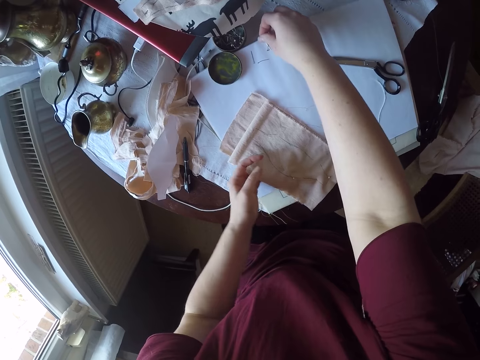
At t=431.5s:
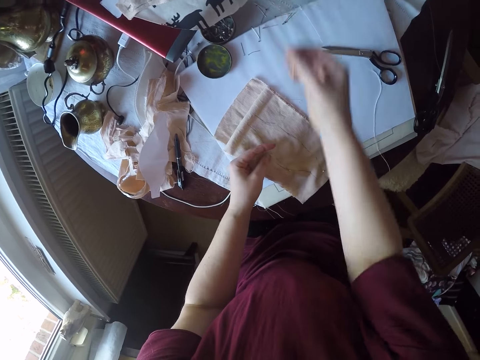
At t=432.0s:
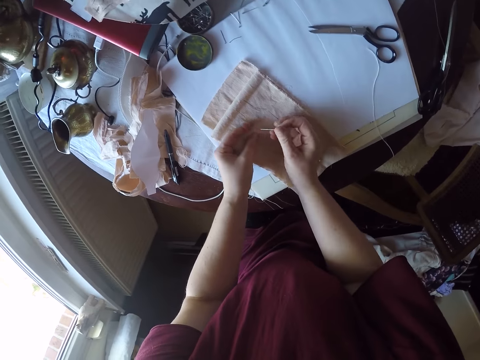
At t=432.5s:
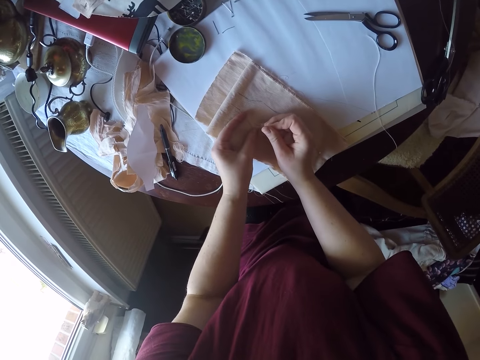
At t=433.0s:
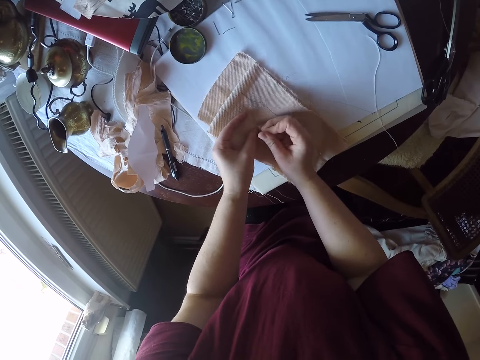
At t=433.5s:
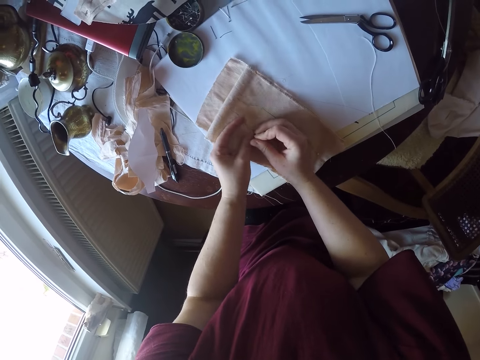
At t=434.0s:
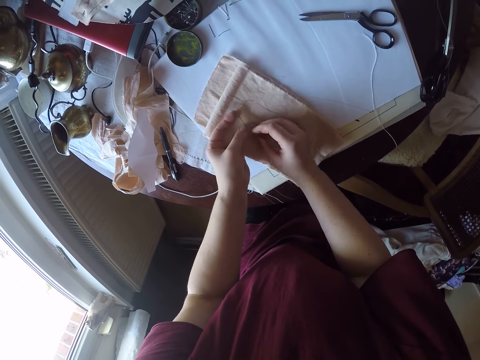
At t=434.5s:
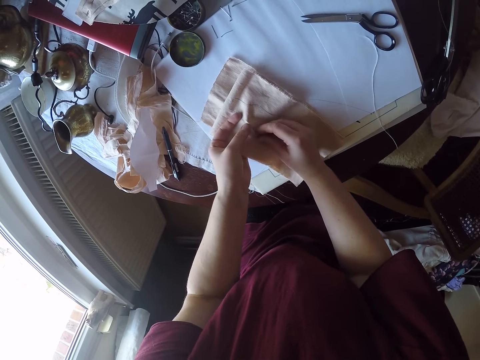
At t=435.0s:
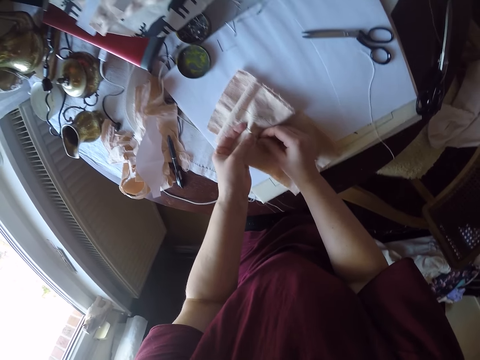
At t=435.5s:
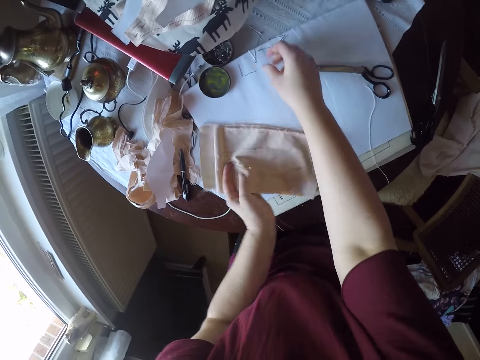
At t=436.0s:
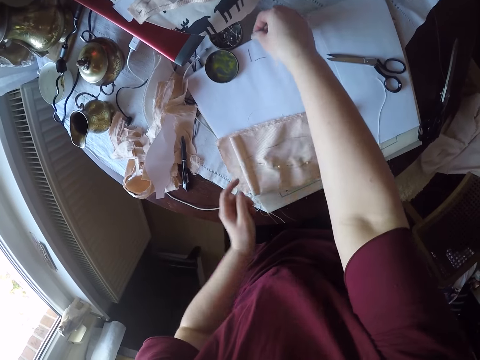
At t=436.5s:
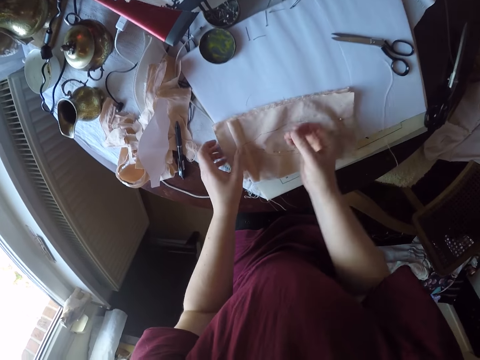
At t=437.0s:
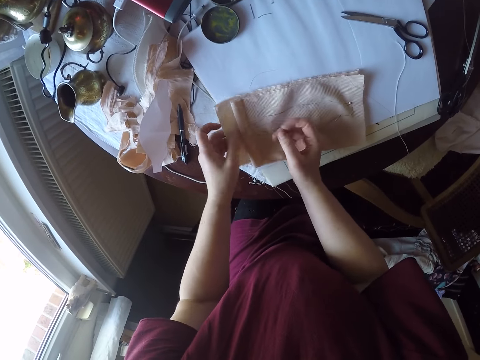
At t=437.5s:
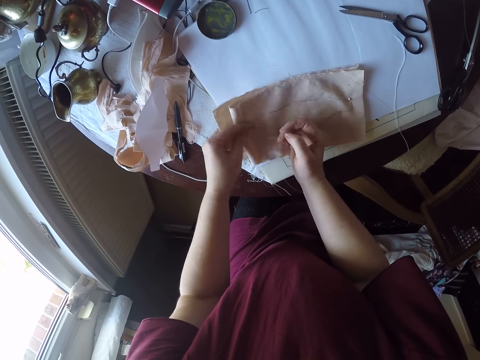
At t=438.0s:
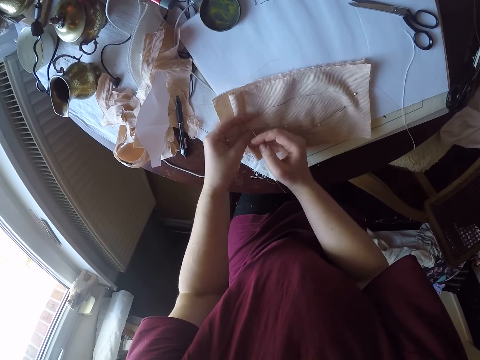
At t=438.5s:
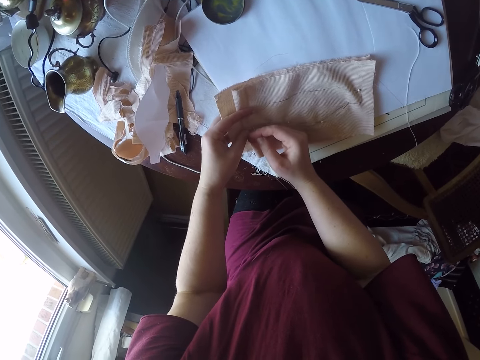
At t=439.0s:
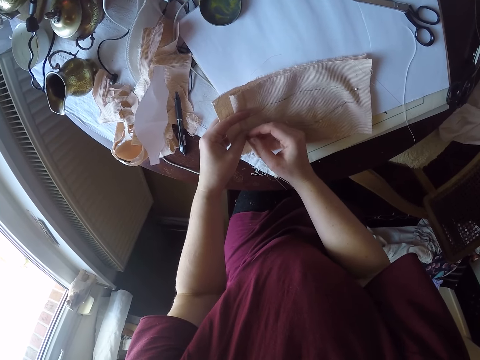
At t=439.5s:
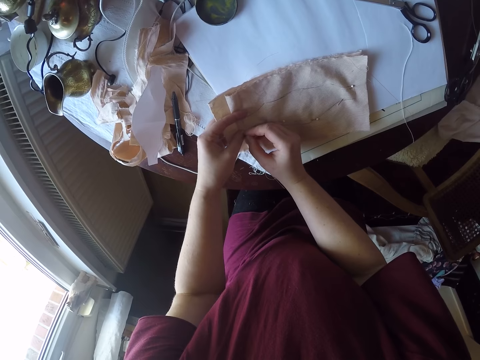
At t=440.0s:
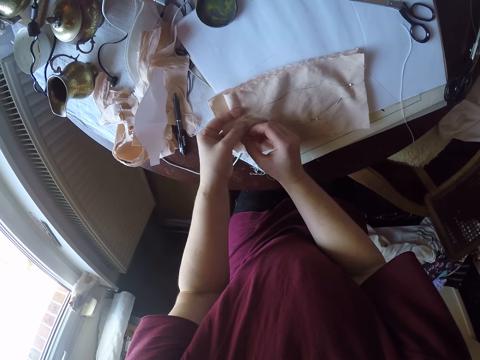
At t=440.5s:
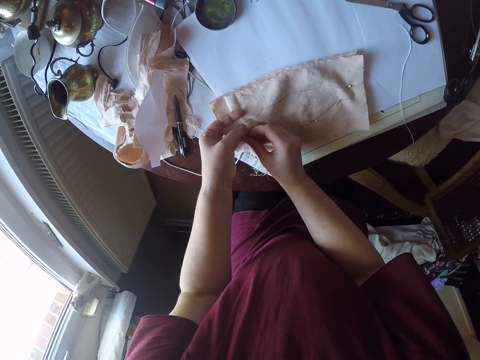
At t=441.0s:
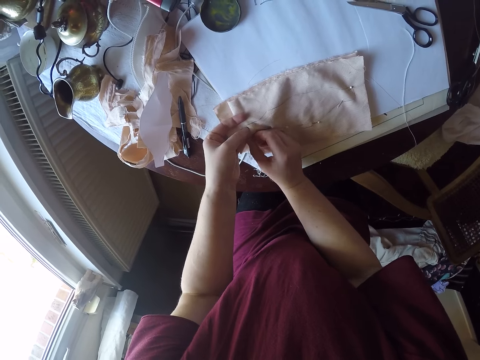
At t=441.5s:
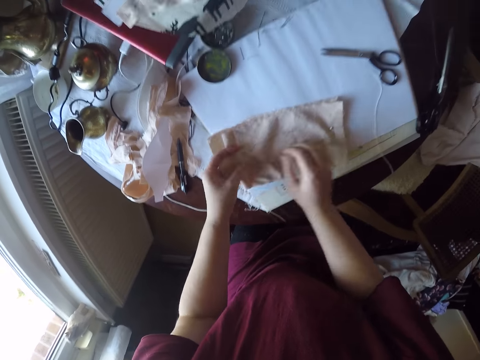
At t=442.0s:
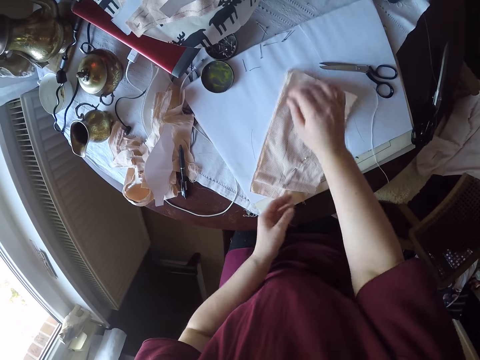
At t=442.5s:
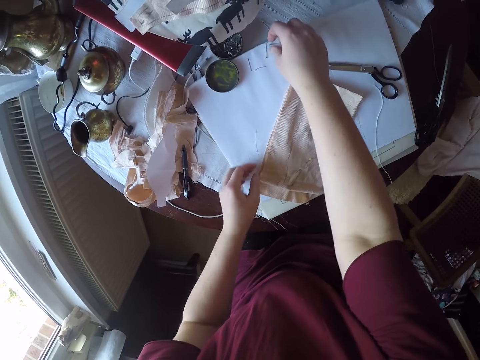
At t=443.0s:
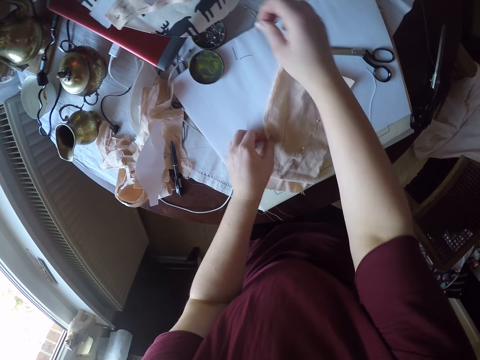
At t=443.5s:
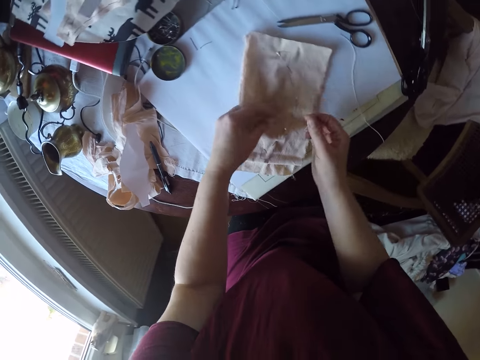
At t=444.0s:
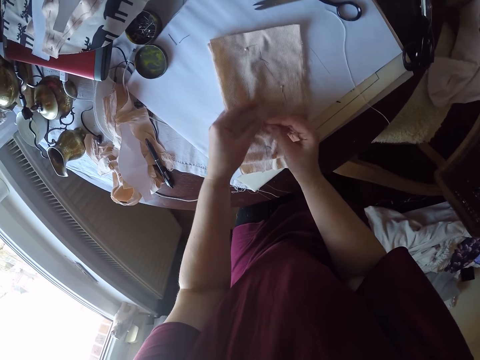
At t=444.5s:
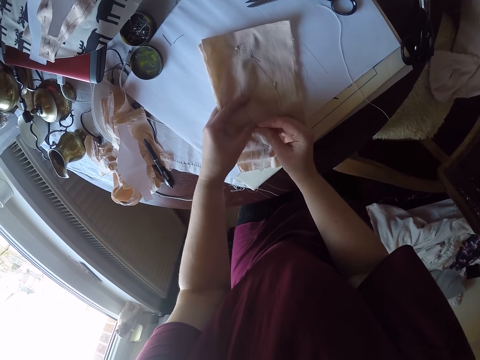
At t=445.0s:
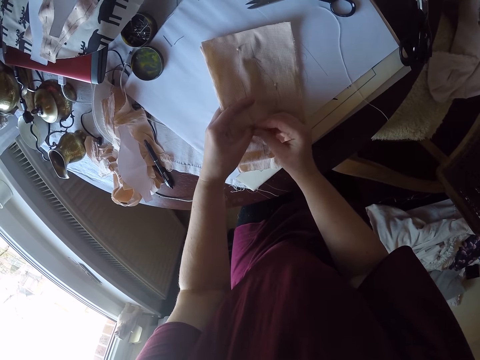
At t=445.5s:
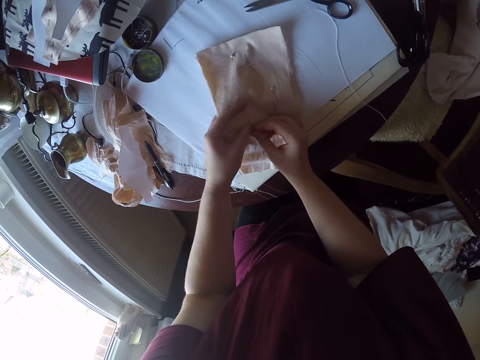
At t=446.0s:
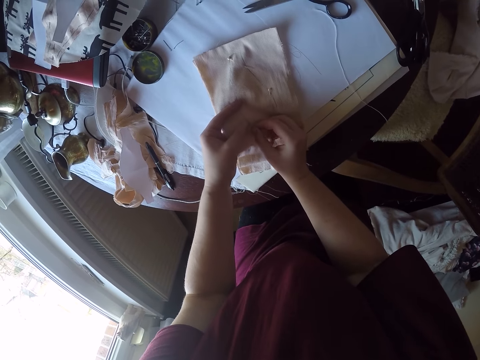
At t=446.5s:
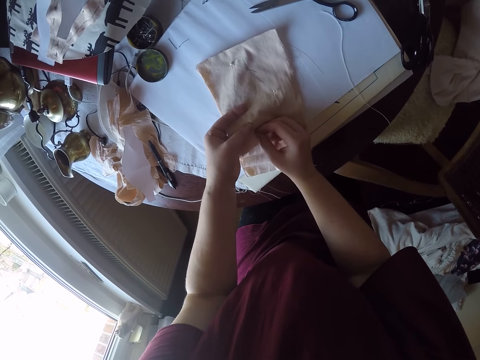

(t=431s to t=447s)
The camera wearer picks another needle from the table. They prick the needle into the cloth. They pick another needle from the table. They prick the needle into the cloth. They pick another needle from the table. They prick the needle into the cloth.

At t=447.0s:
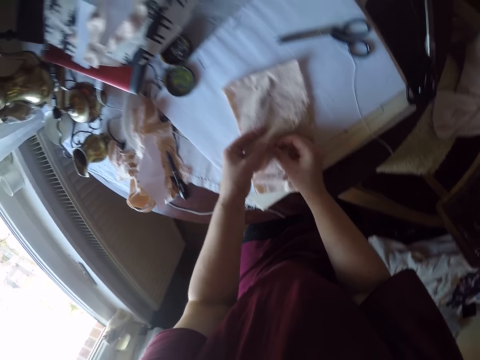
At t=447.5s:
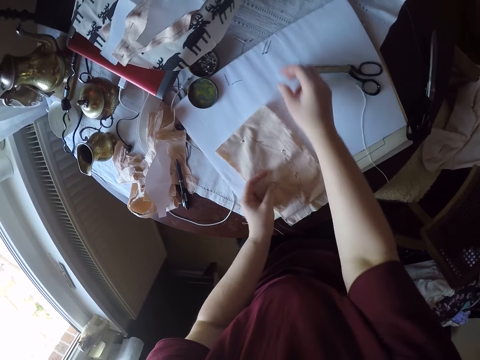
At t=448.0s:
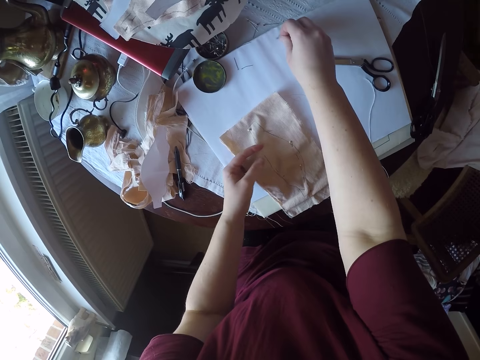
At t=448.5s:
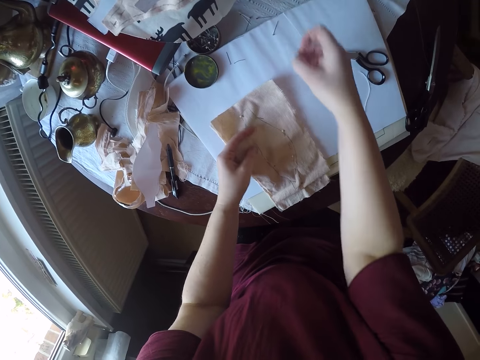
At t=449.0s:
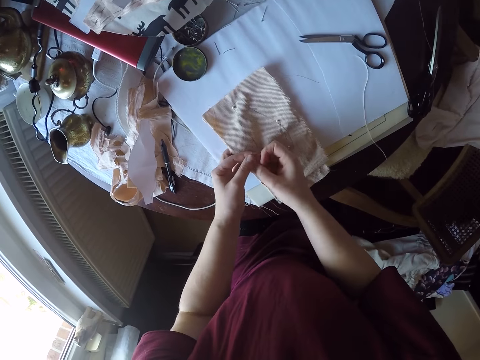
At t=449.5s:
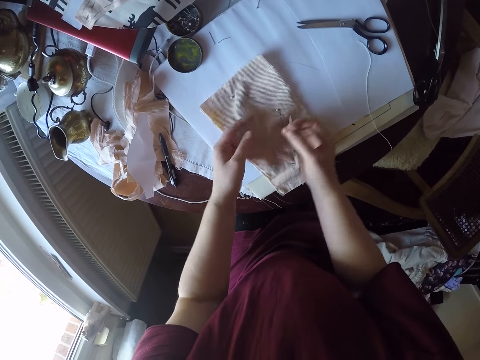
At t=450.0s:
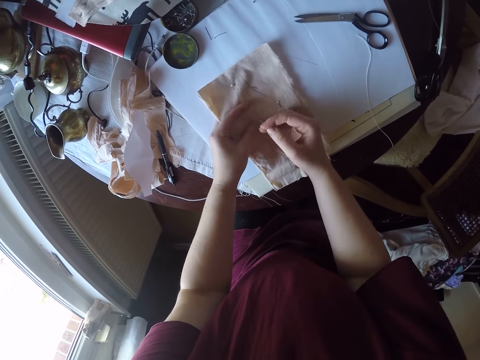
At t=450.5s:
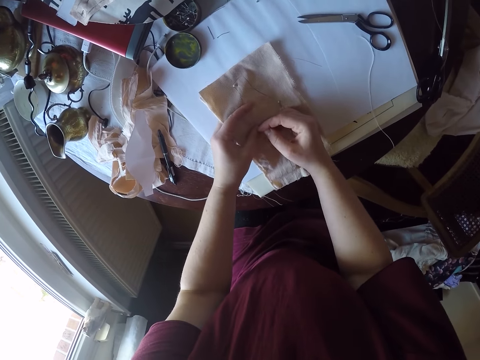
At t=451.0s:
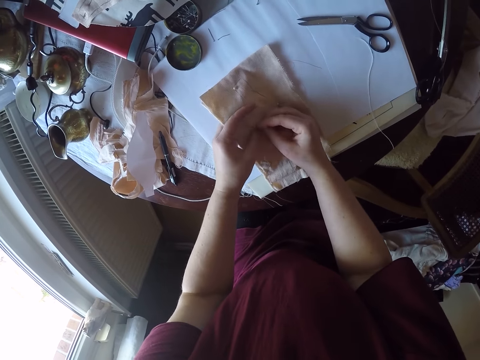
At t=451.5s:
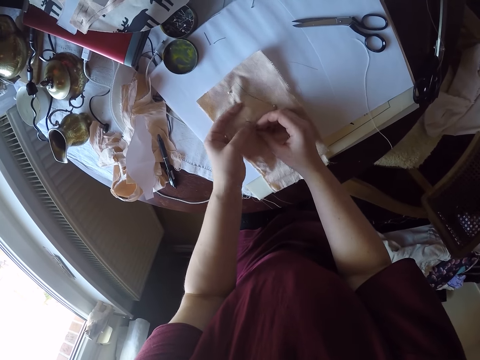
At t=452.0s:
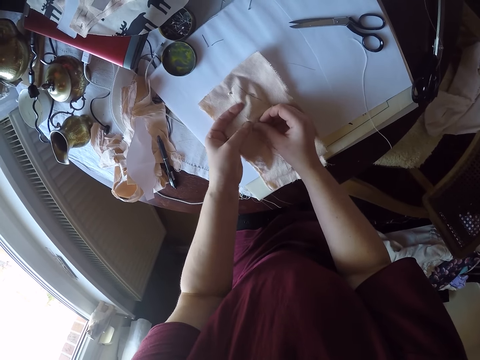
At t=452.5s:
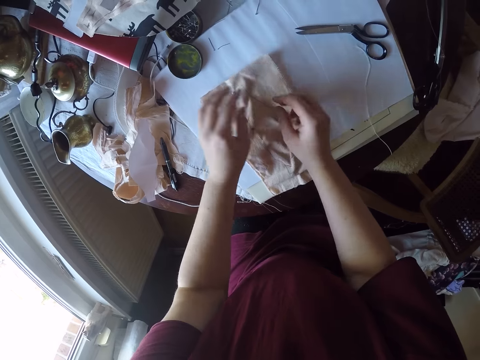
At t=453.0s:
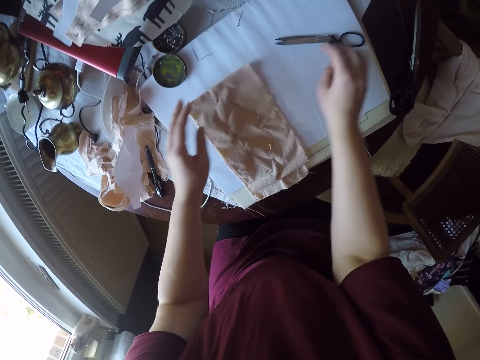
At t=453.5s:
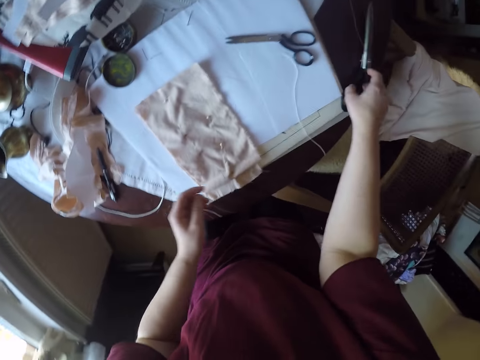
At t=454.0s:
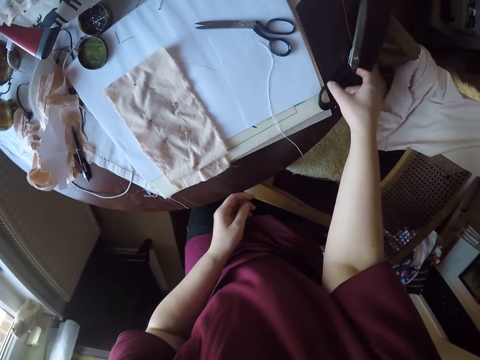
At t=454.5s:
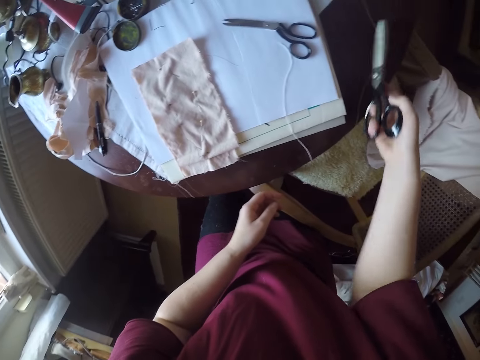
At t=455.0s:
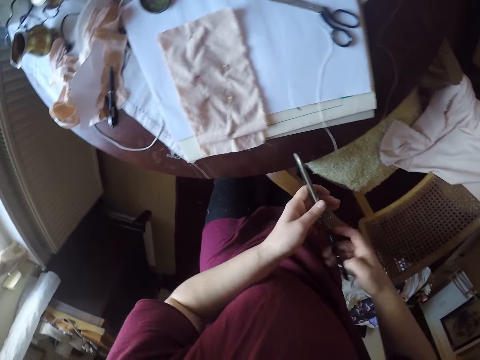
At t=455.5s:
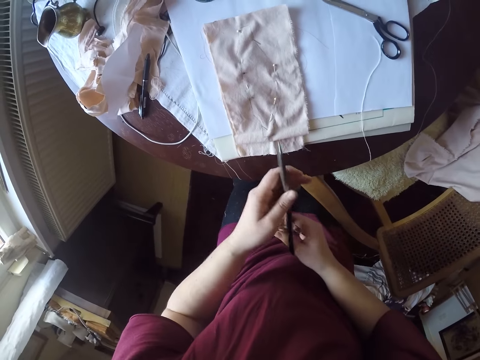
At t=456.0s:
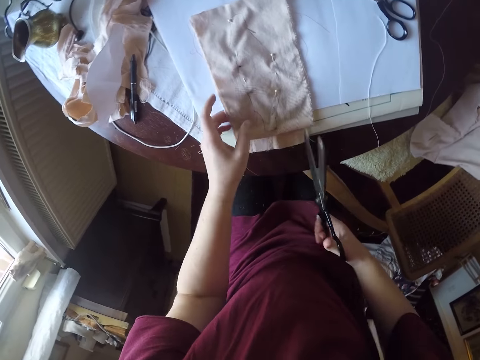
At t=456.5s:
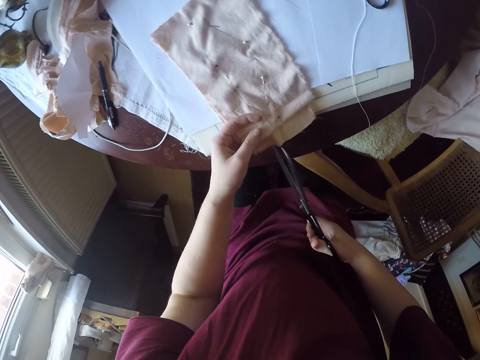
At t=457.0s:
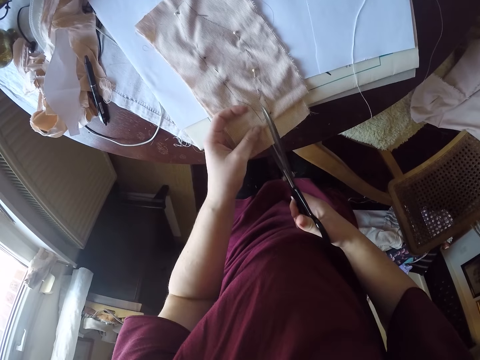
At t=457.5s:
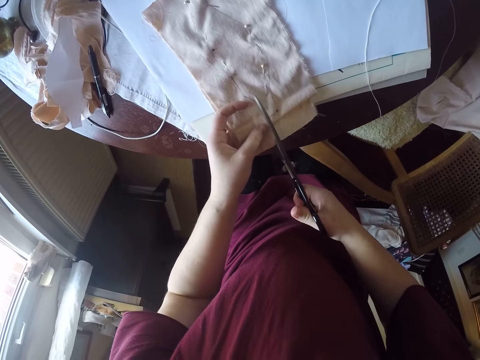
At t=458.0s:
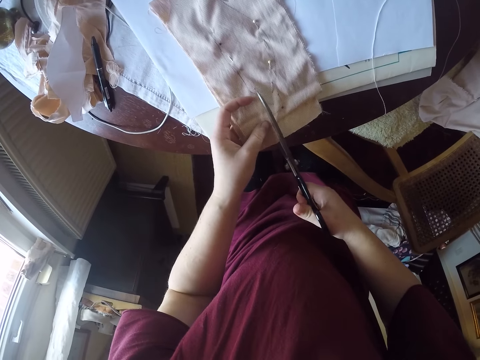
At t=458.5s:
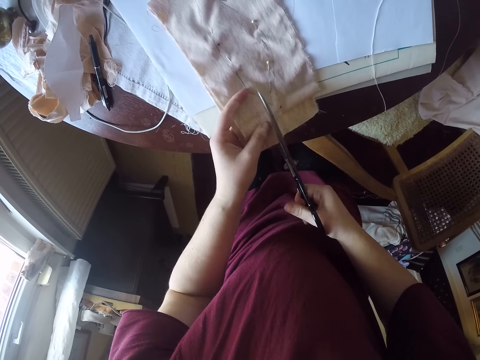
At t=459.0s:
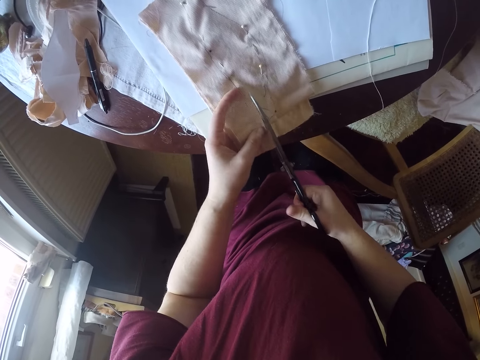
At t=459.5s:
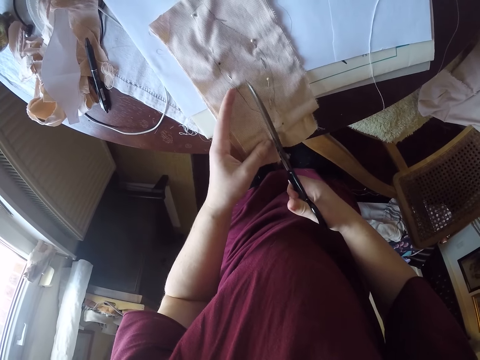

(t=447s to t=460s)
The camera wearer picks another needle from the table. They prick the needle into the cloth. They pick a big pair of scissors from the table. They hold the scissors with both hands. They cut the cloth with the pair of scissors.
